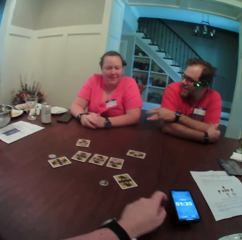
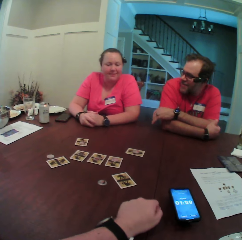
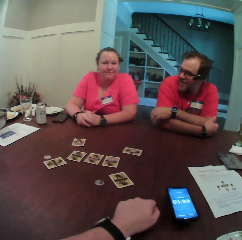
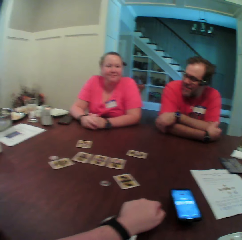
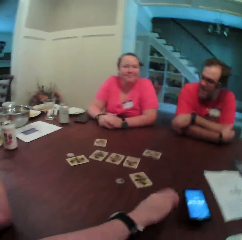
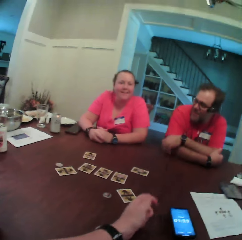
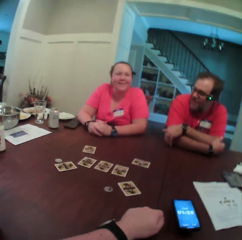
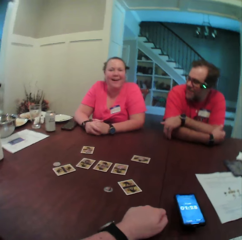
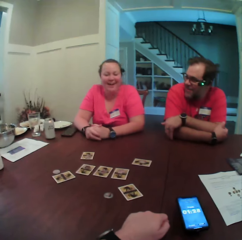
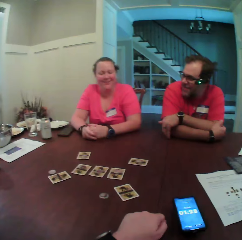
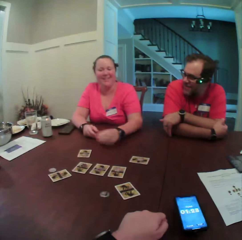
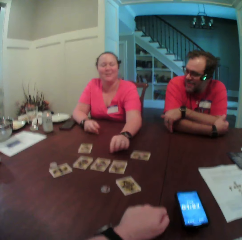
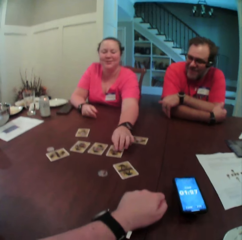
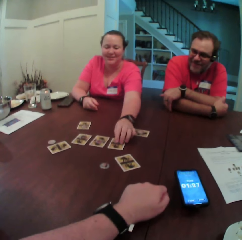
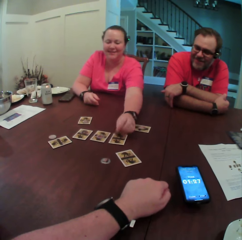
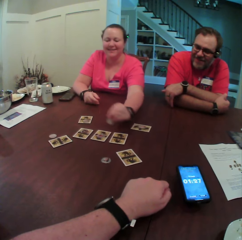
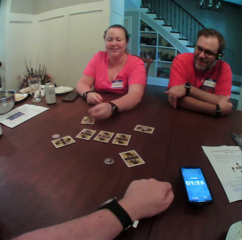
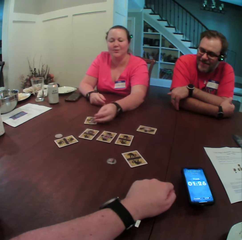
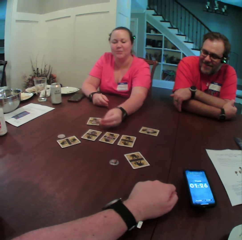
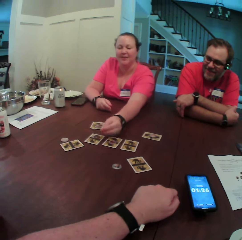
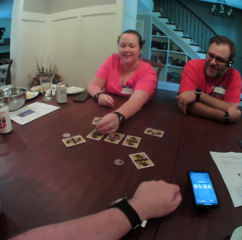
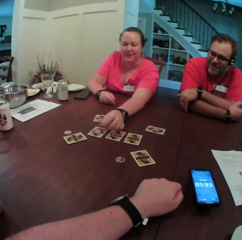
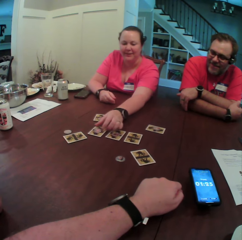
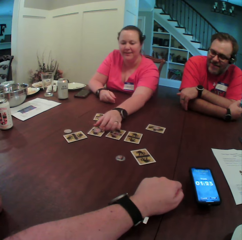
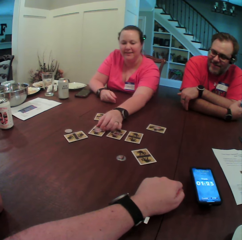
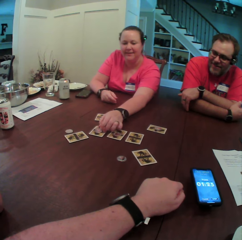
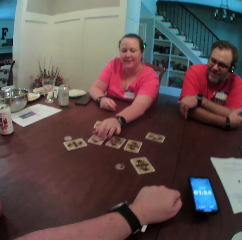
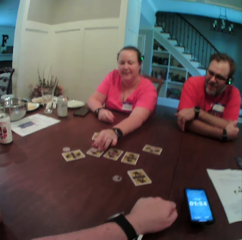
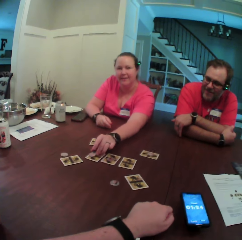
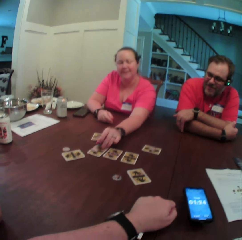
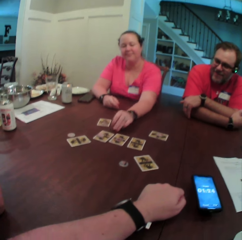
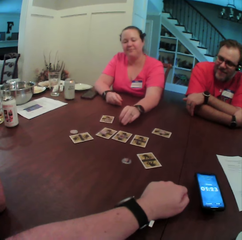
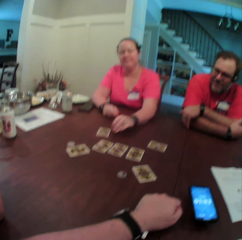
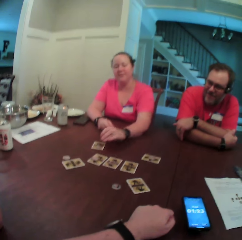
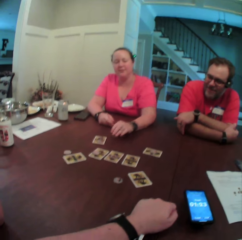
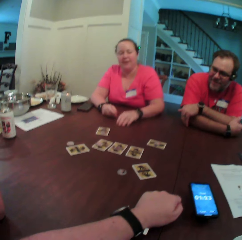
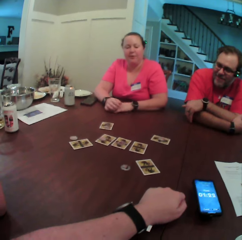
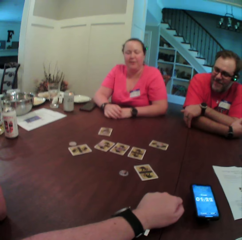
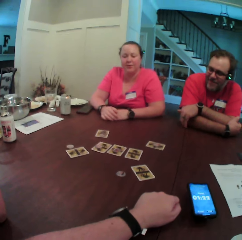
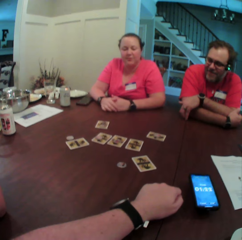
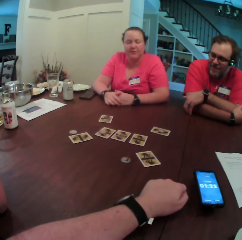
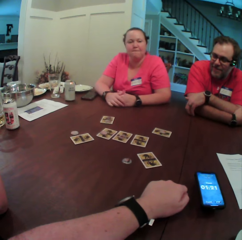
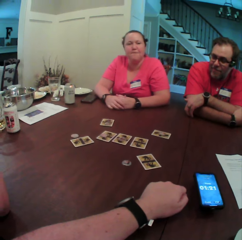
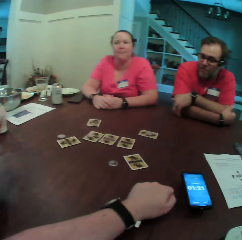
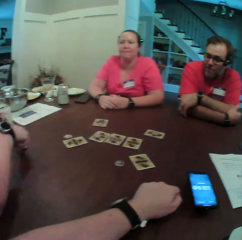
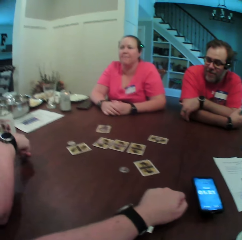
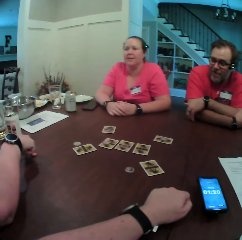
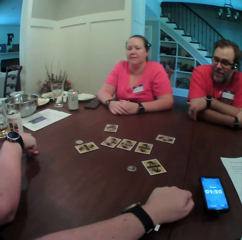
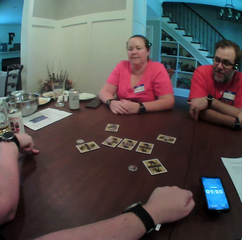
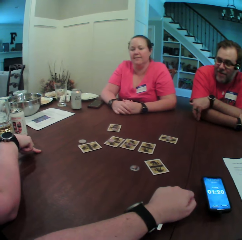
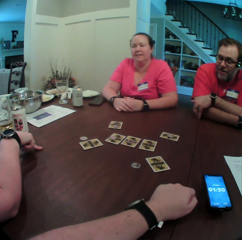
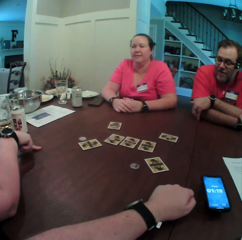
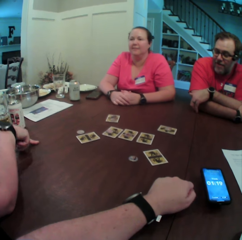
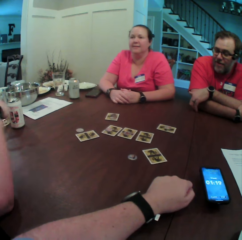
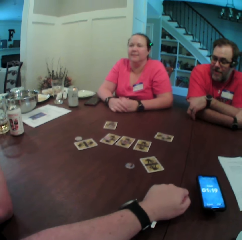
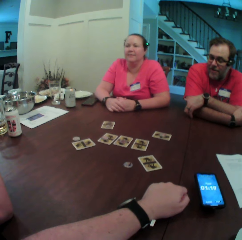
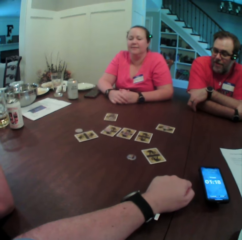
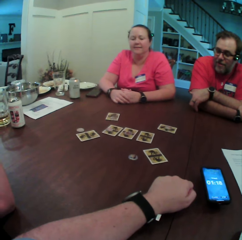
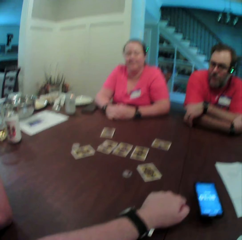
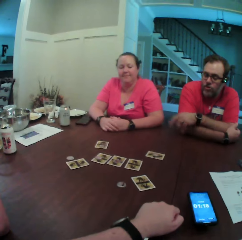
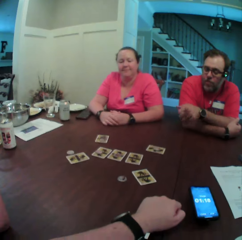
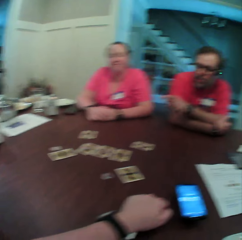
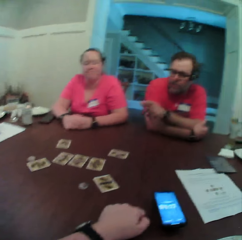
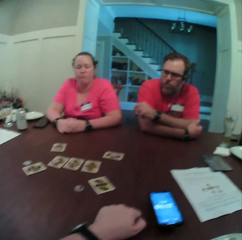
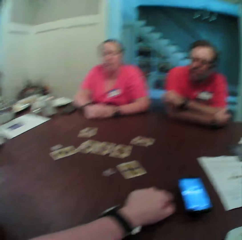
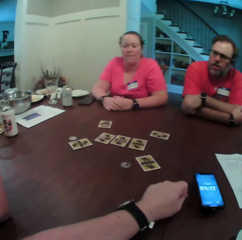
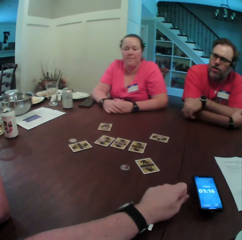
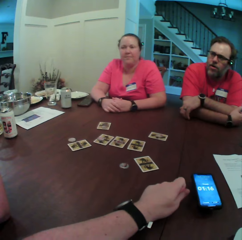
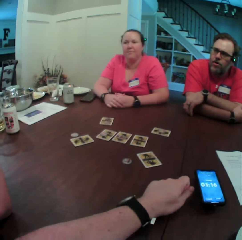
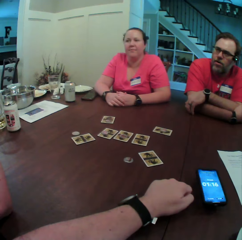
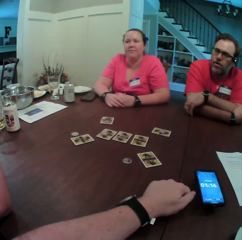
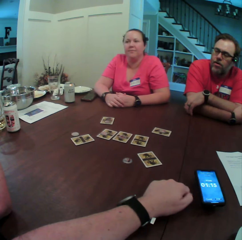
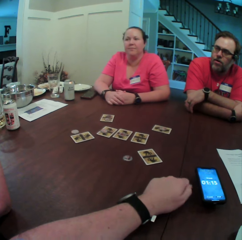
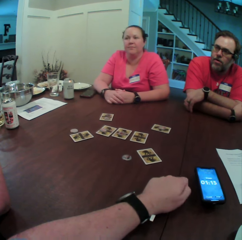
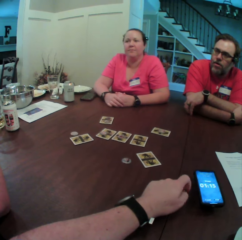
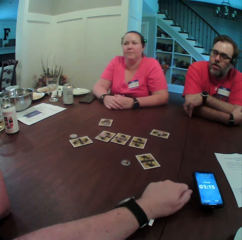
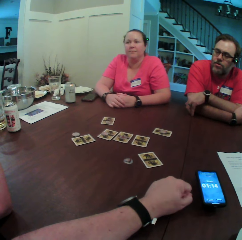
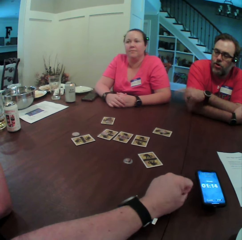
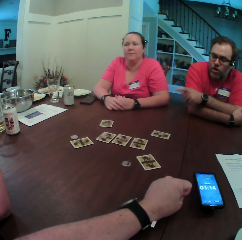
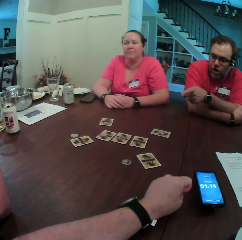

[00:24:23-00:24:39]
The woman picks up a coin from the table with her left hand. She touches a card. Another woman drops the coin on the table with her left hand. The first woman picks up a coin from the table with her left hand. The other woman drops the coin on the table with her left hand. A woman touches the table.

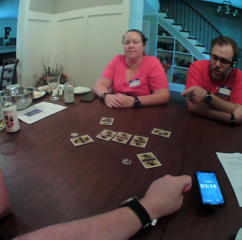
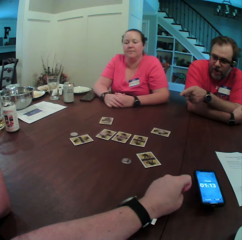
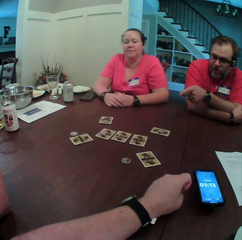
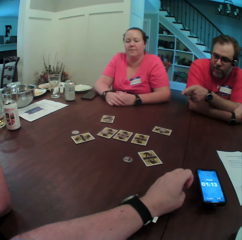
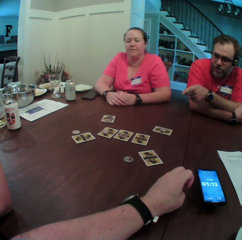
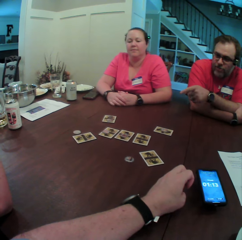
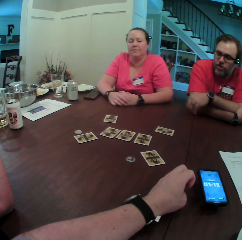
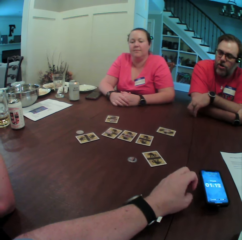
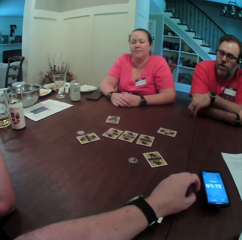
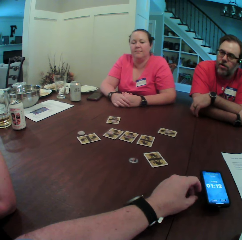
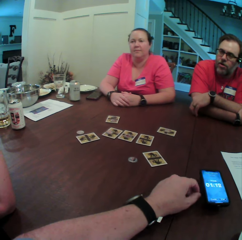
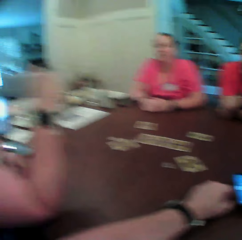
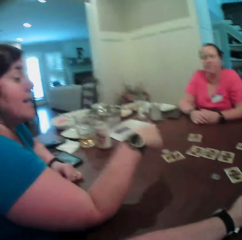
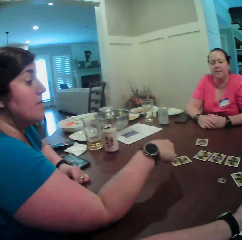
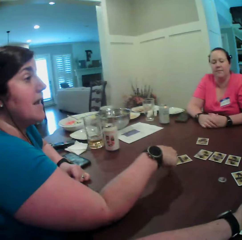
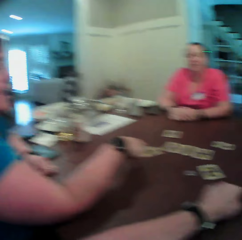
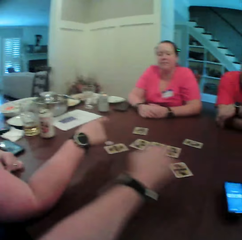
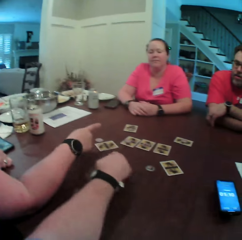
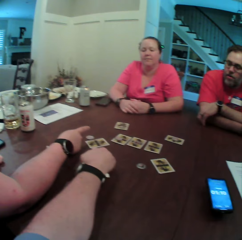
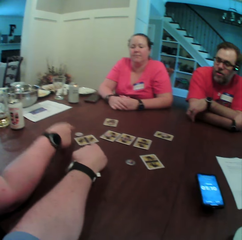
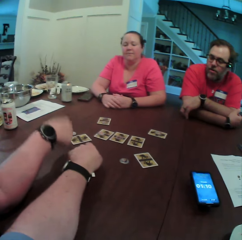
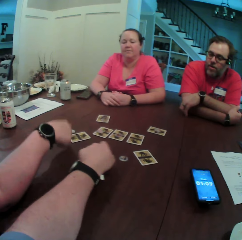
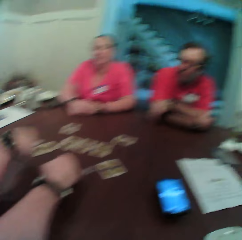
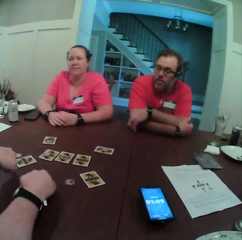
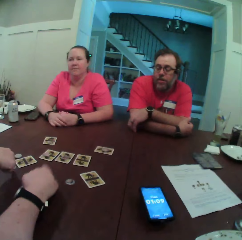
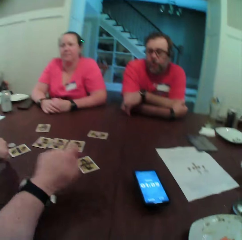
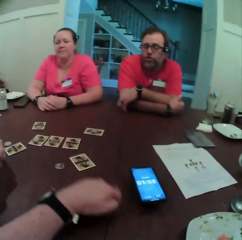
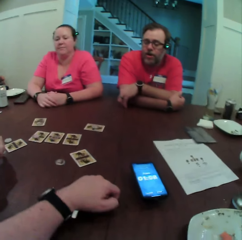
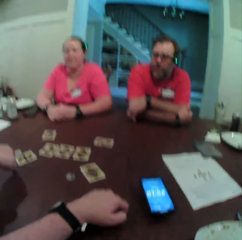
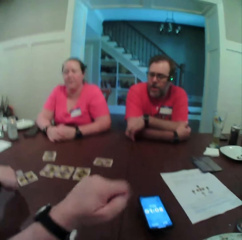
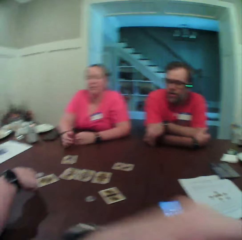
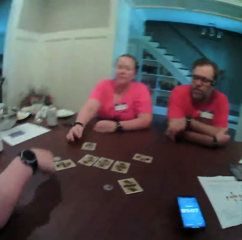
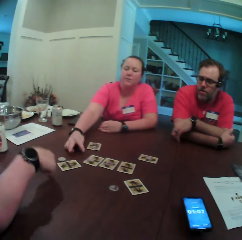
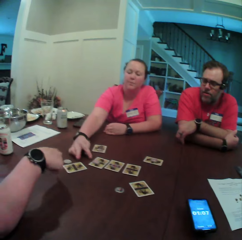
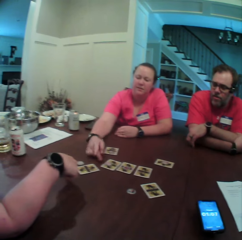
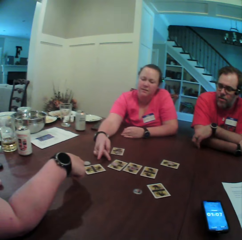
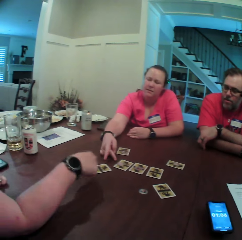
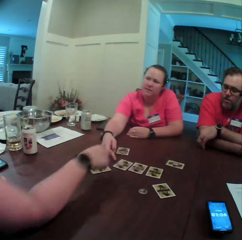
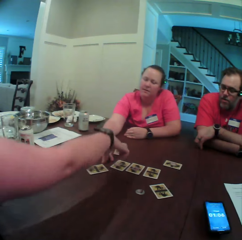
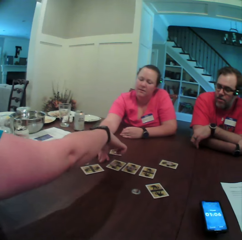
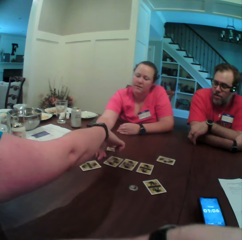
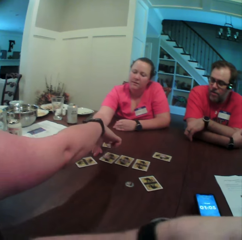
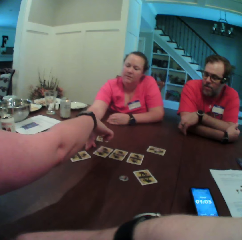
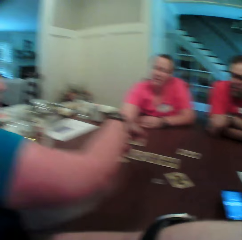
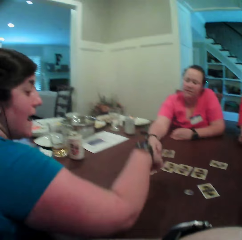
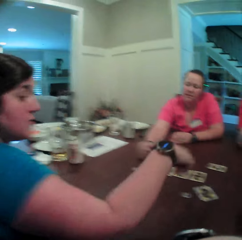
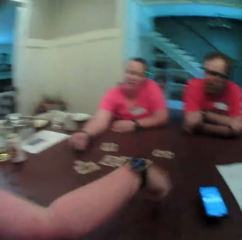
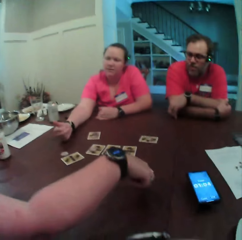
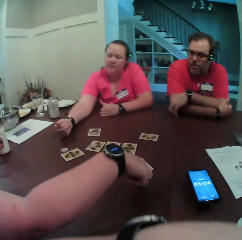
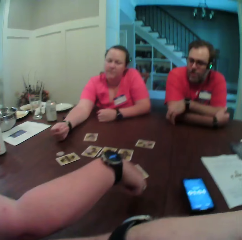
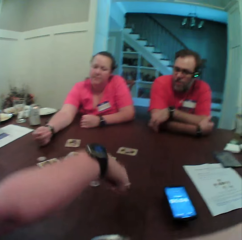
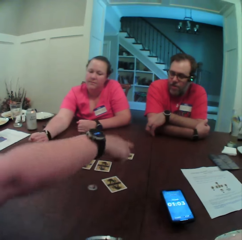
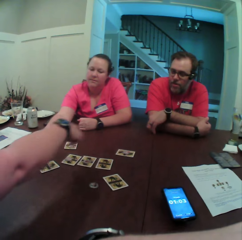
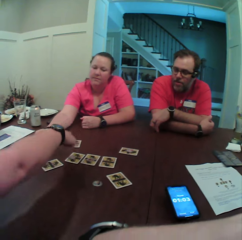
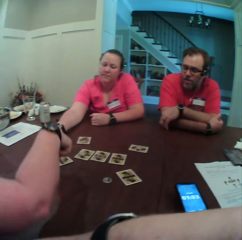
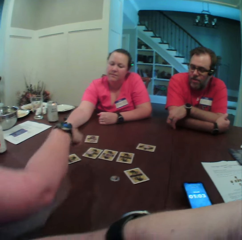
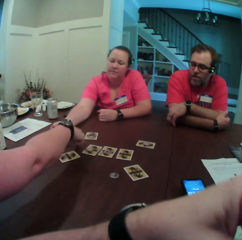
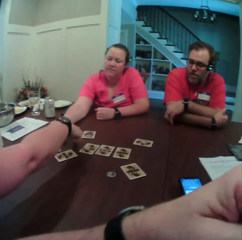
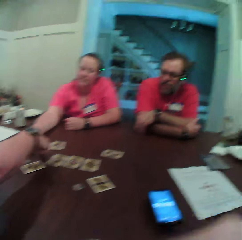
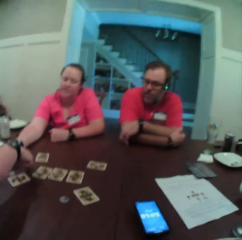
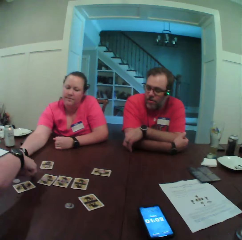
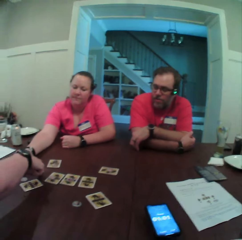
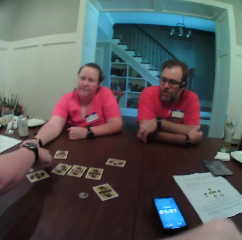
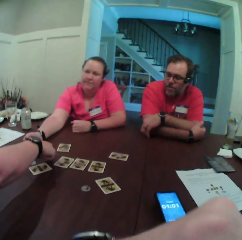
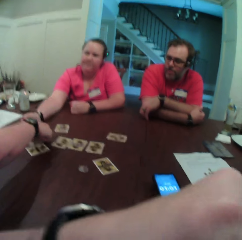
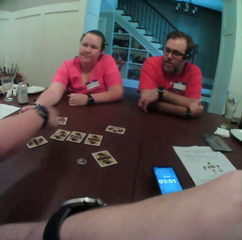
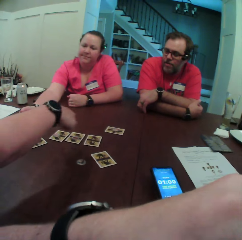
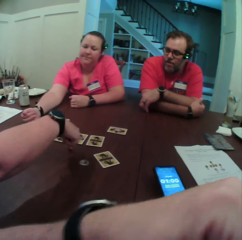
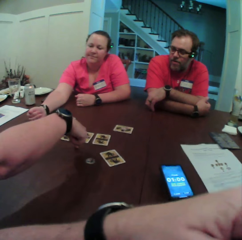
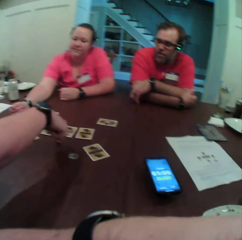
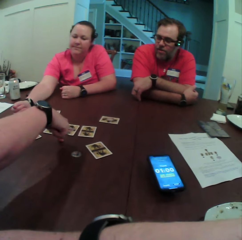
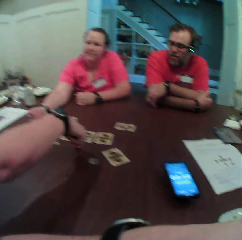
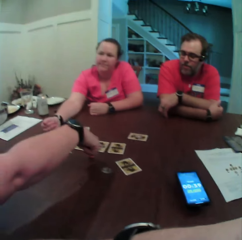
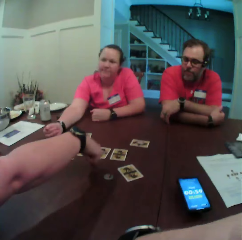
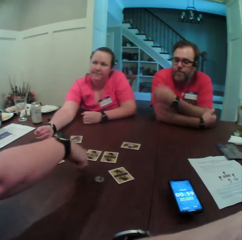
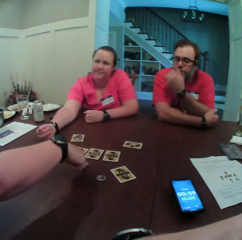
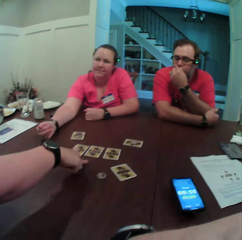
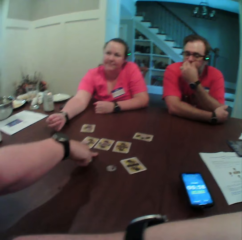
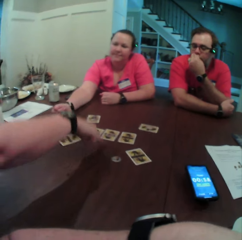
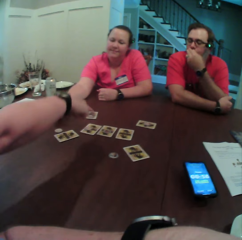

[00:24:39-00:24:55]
The camera wearer points at a card. The woman points at the card.
